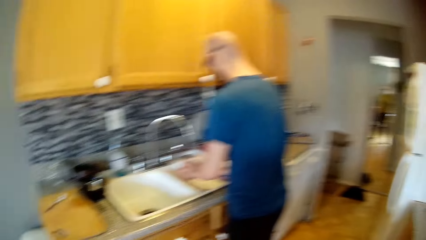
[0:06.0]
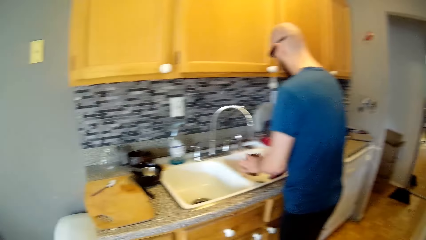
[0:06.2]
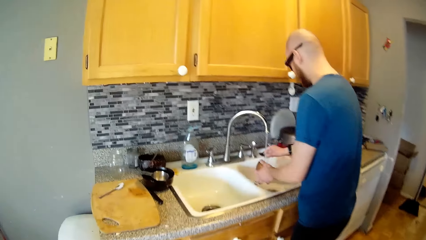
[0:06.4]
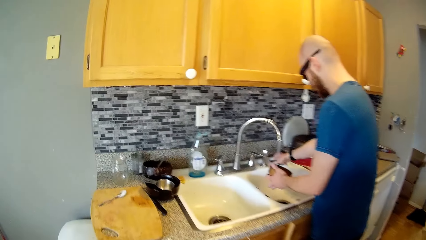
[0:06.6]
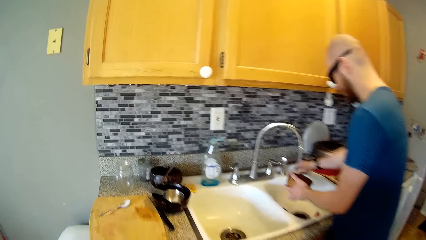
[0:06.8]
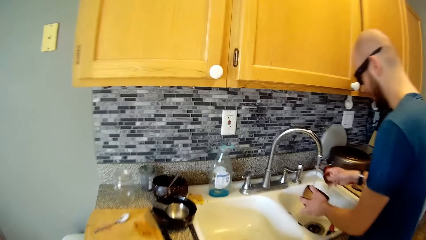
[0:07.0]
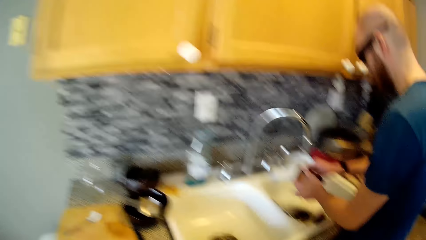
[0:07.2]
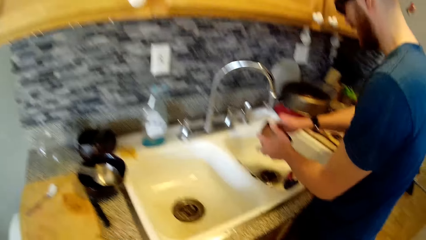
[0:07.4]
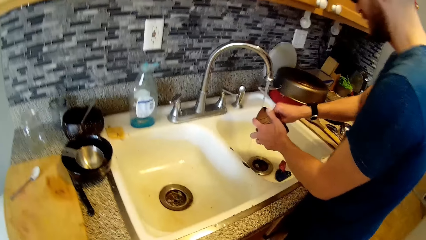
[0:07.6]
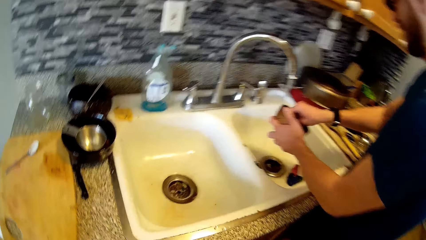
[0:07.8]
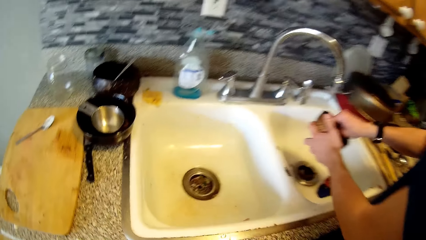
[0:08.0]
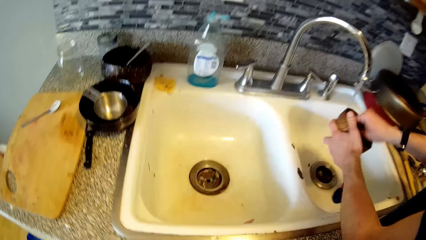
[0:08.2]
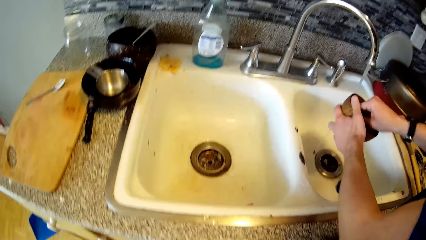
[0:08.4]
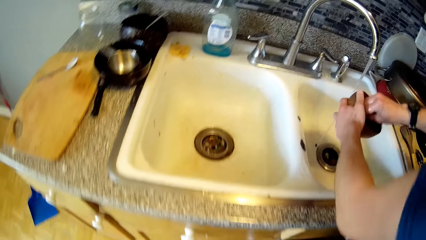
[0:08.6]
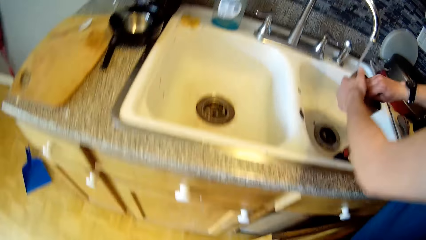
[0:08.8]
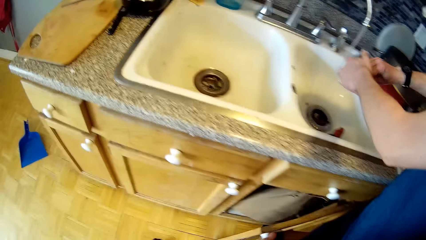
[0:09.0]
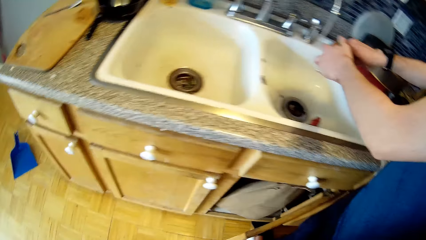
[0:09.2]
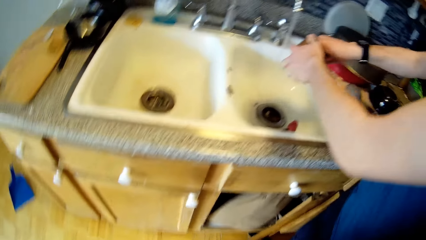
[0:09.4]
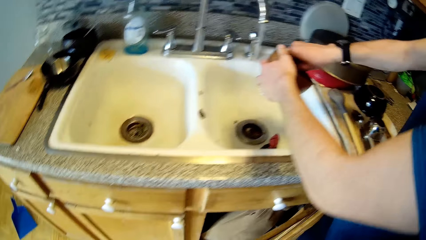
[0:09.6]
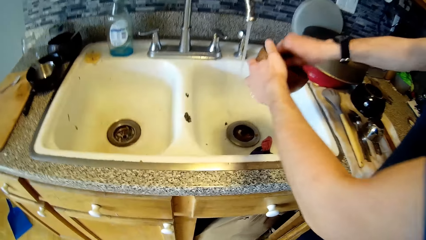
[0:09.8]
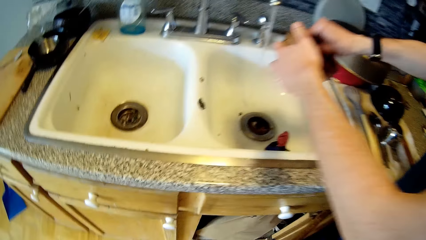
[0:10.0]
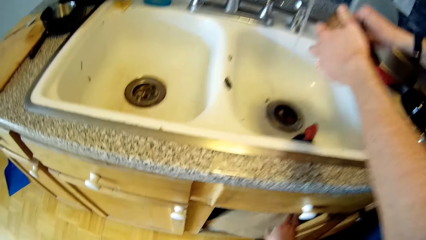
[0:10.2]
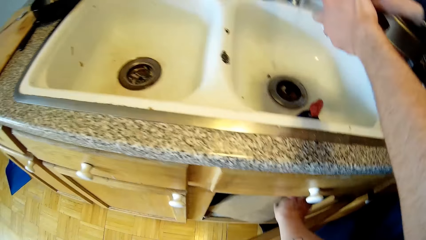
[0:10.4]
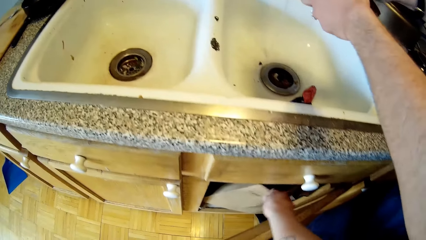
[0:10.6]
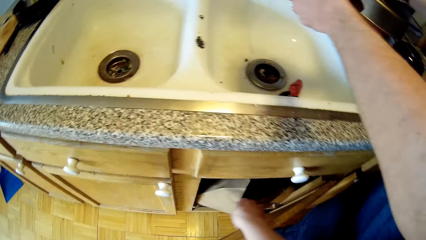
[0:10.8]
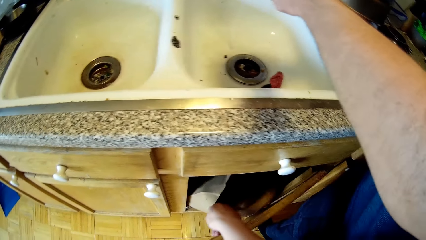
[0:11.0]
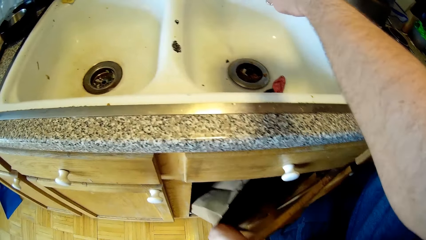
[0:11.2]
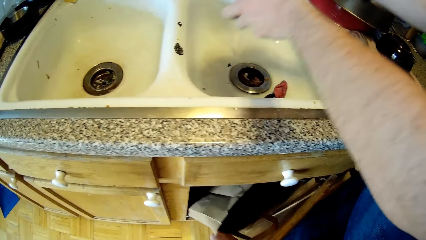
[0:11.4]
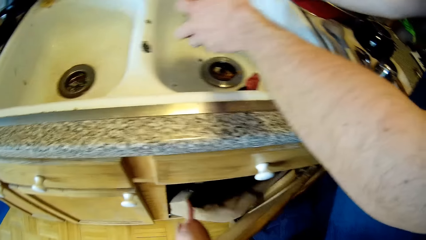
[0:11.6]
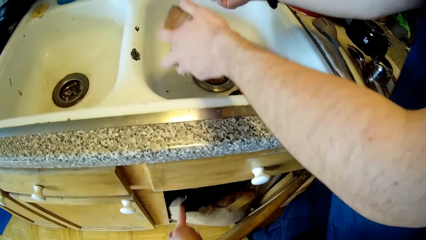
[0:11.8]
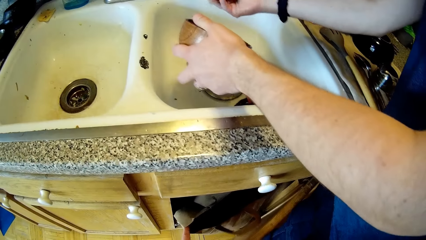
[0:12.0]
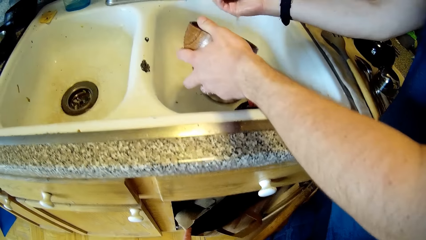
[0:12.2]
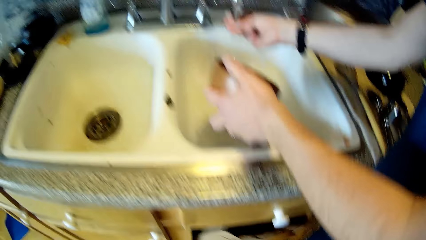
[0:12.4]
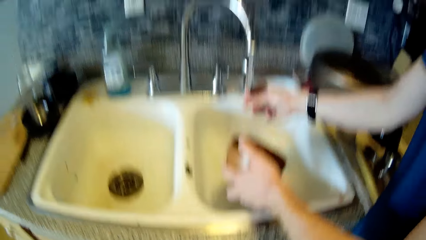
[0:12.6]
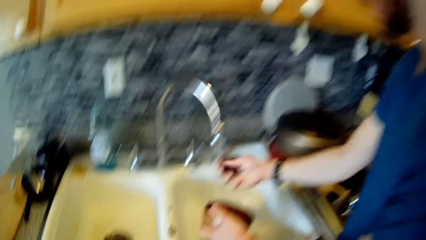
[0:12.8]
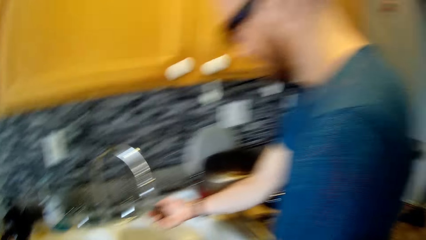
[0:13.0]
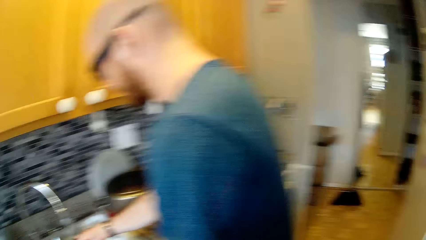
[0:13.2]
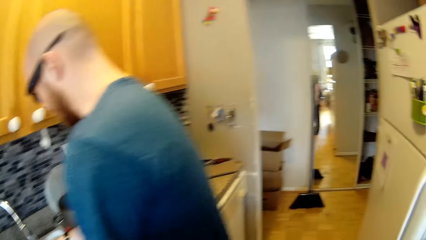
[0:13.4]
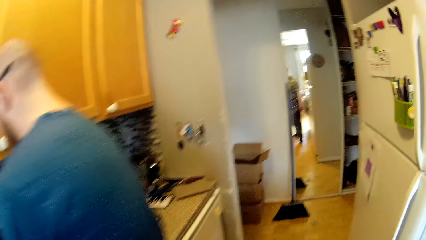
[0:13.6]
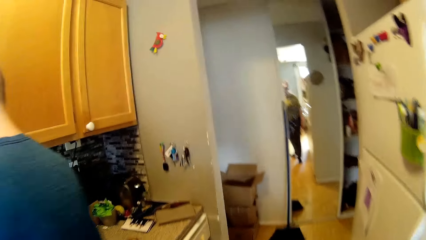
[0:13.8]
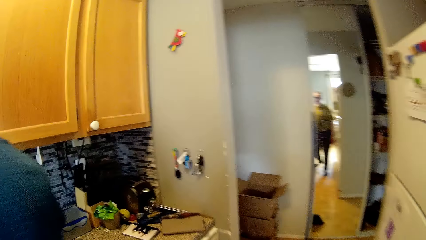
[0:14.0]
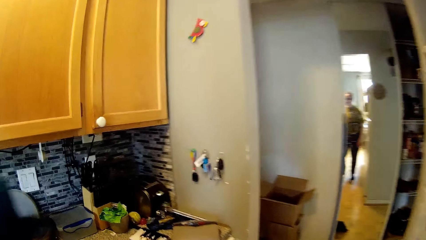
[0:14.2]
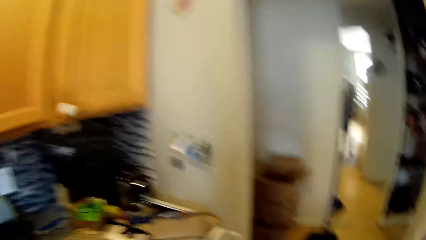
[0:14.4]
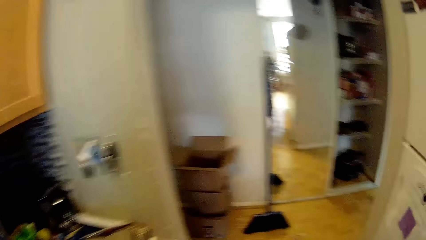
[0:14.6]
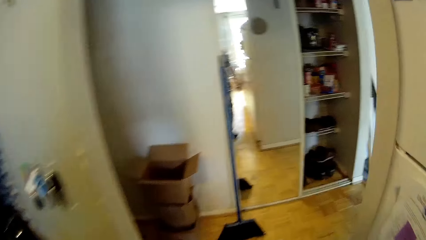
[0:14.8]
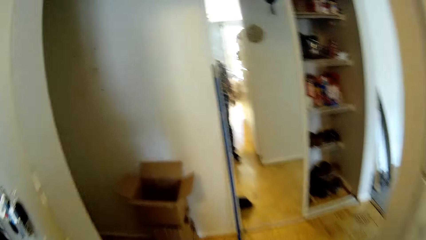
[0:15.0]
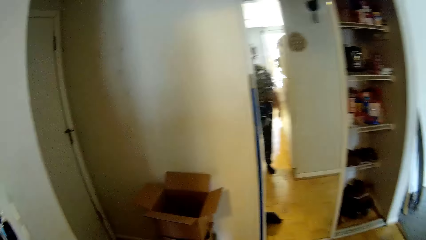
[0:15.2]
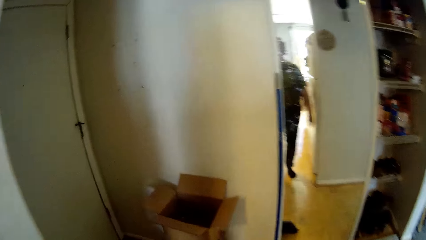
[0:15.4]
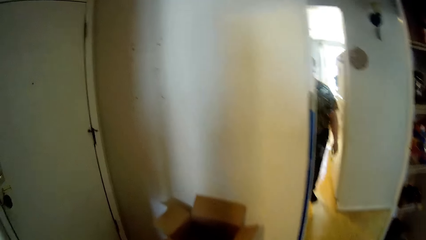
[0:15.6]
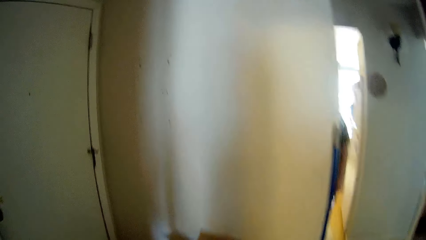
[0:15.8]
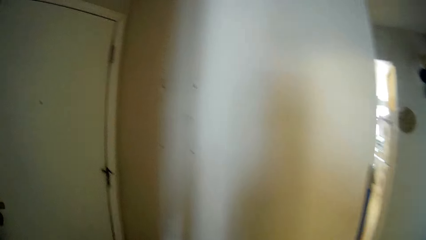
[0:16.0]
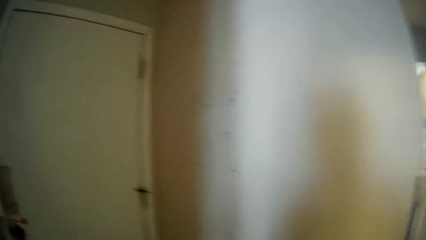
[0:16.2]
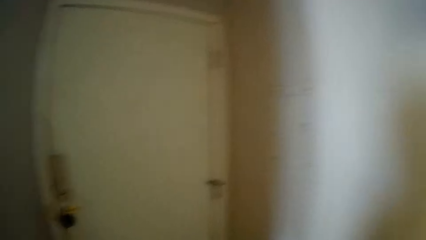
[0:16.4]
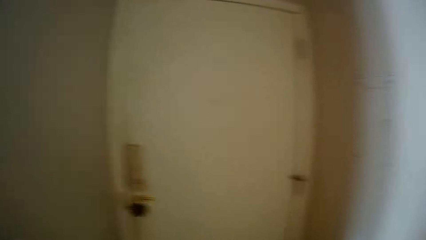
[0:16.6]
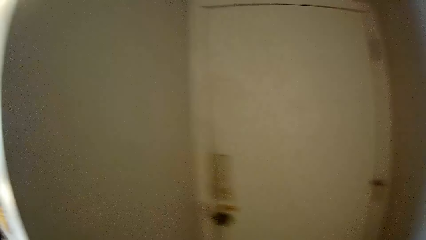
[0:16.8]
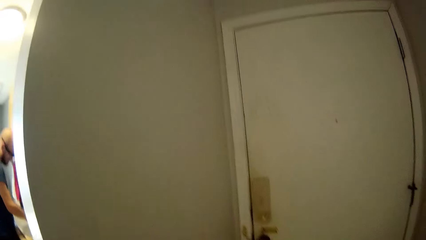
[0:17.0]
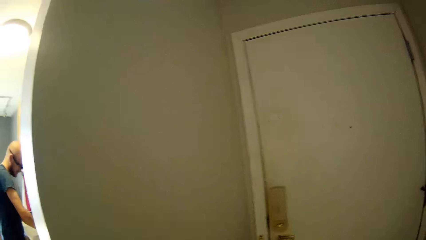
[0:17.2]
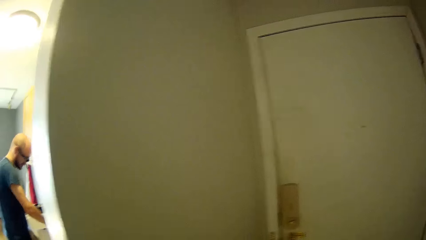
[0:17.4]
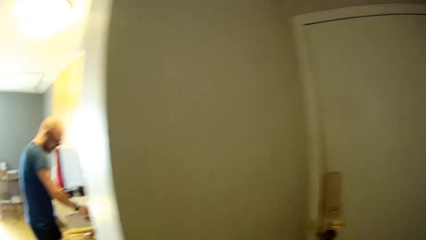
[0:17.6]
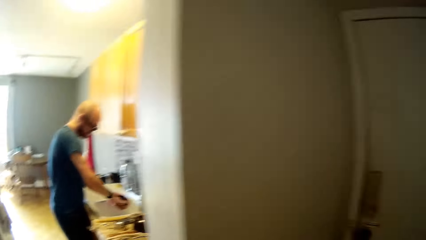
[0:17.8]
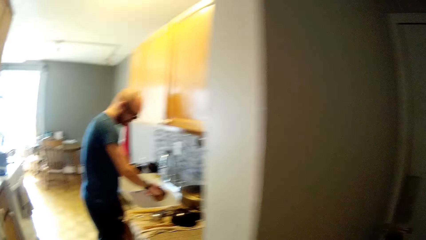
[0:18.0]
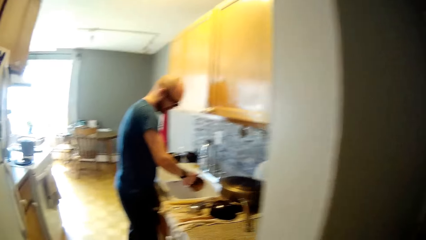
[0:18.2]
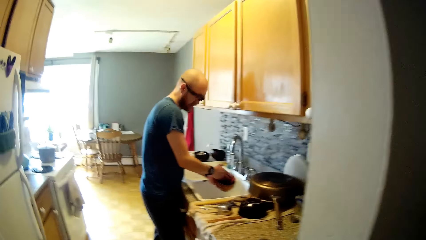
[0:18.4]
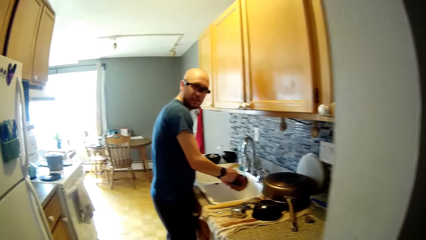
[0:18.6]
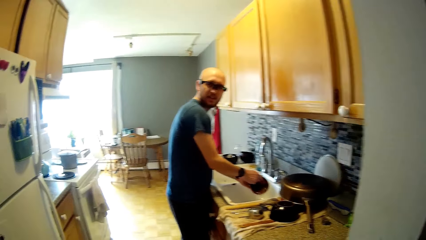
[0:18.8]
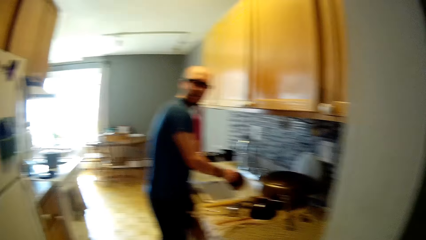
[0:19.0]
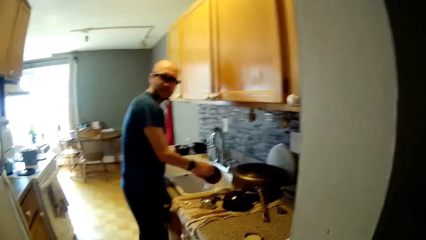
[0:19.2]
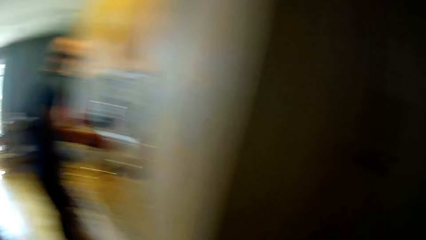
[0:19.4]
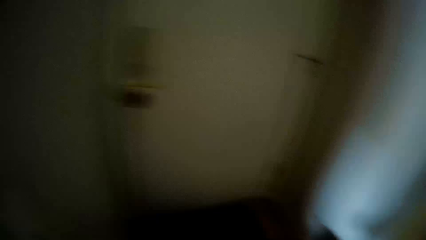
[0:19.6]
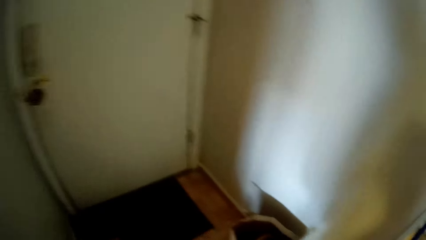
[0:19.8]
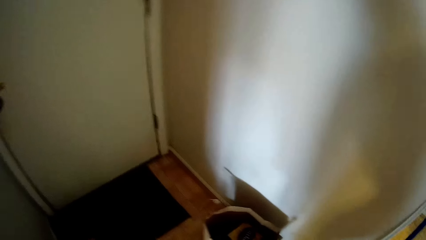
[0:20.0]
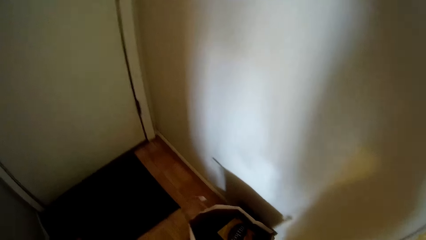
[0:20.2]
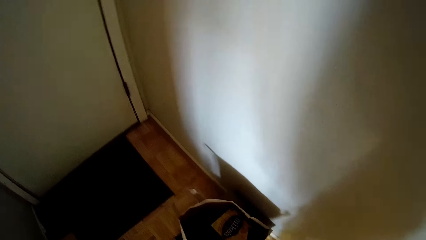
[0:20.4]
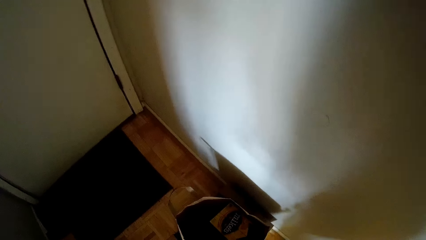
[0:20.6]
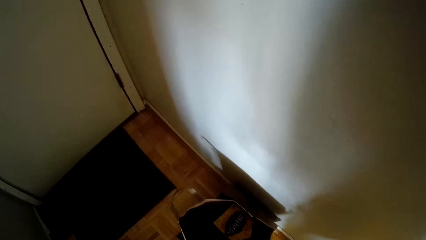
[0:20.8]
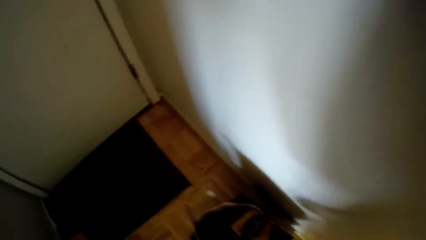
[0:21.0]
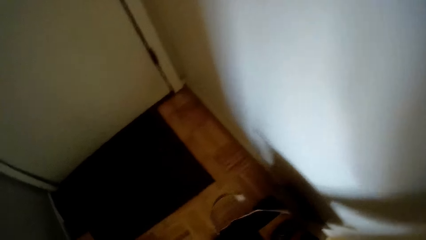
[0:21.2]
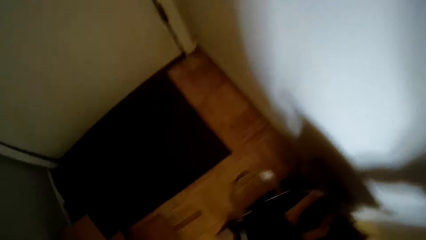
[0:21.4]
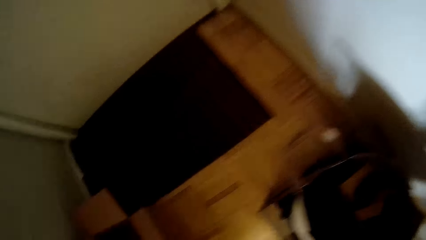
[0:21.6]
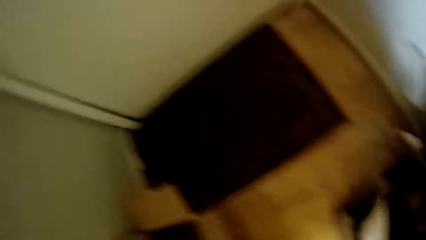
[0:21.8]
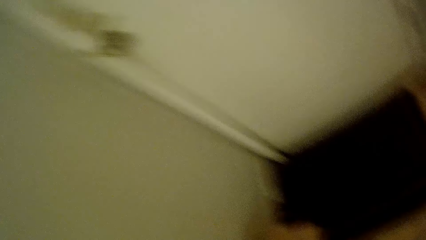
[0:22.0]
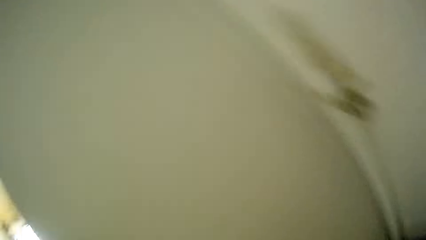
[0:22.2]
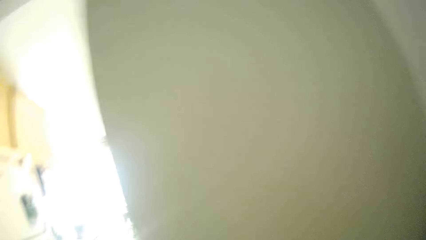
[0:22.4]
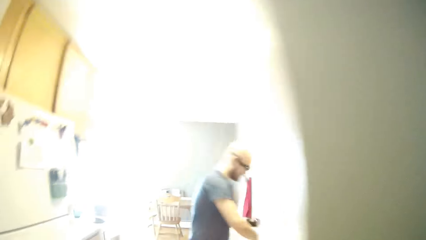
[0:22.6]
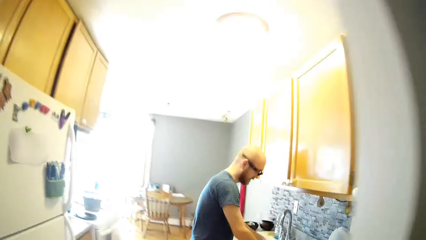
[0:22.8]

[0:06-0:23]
A man washes a plate or bowl in a kitchen sink with both hands. The camera wearer opens a lower kitchen cabinet with her right hand. She pulls a grocery bag from the cabinet. She opens a brown sack in the lower kitchen cabinet with her right hand. She moves around the kitchen. She interacts with the man in the kitchen. She walks towards a passage in the apartment. The man rinses the bowl. The camera wearer moves around.
